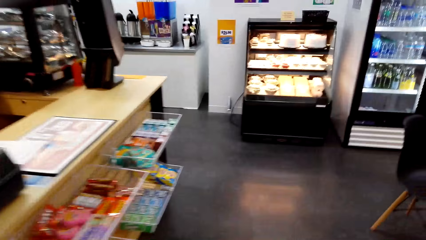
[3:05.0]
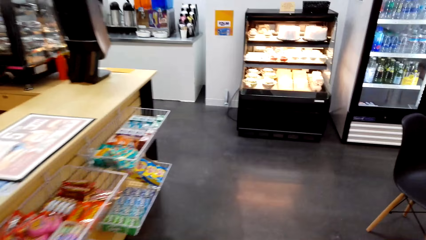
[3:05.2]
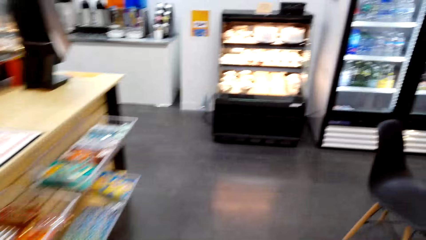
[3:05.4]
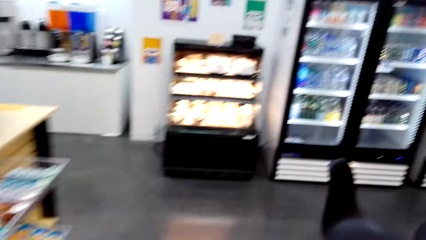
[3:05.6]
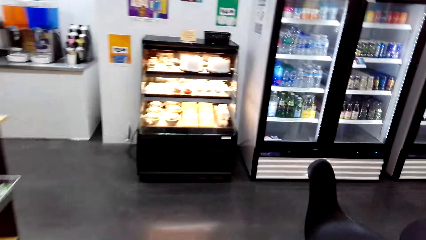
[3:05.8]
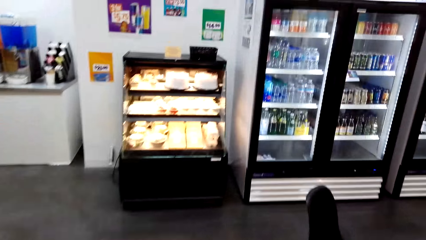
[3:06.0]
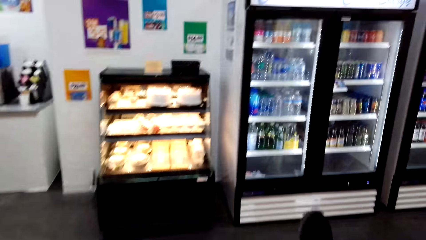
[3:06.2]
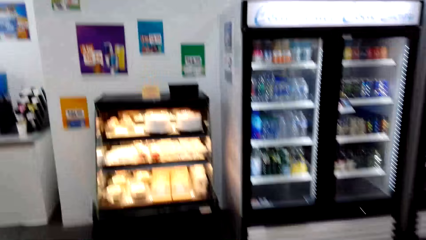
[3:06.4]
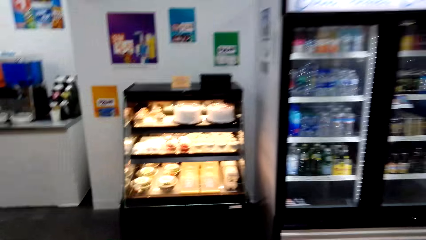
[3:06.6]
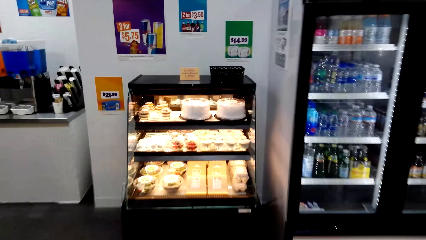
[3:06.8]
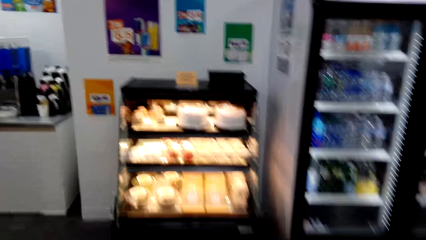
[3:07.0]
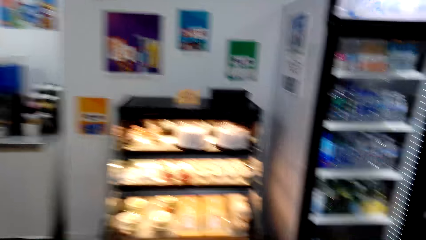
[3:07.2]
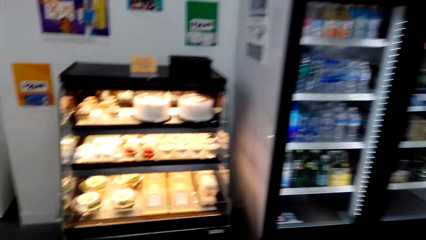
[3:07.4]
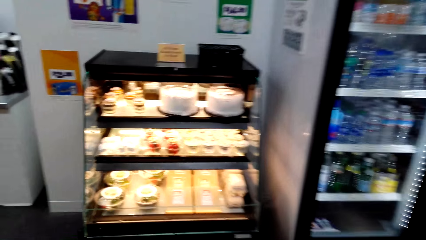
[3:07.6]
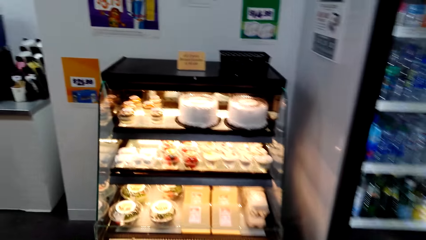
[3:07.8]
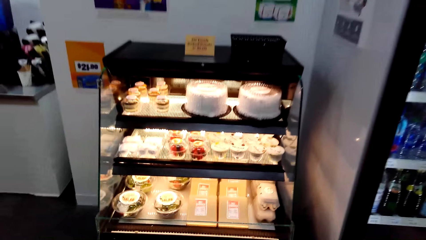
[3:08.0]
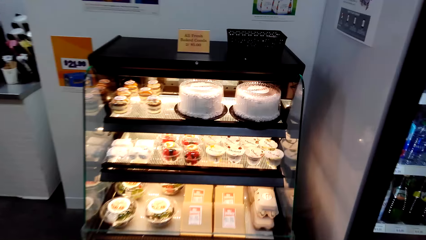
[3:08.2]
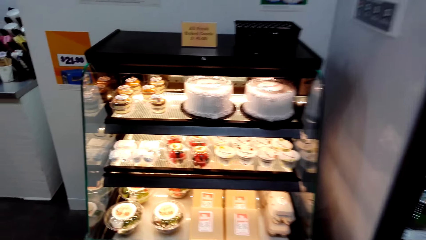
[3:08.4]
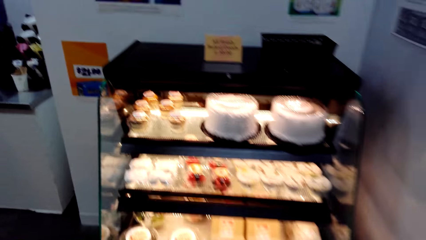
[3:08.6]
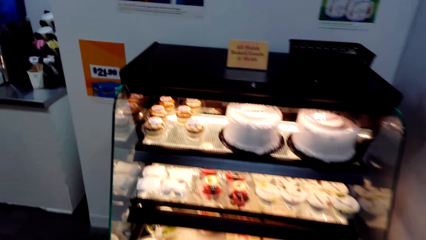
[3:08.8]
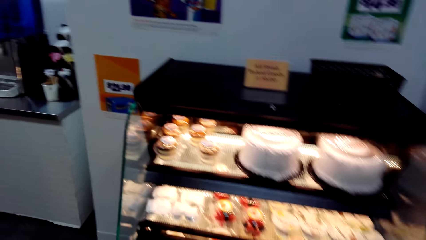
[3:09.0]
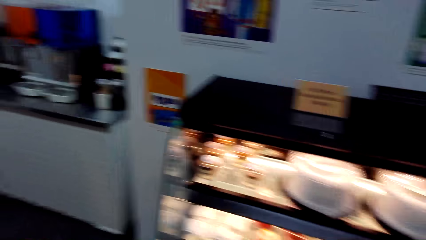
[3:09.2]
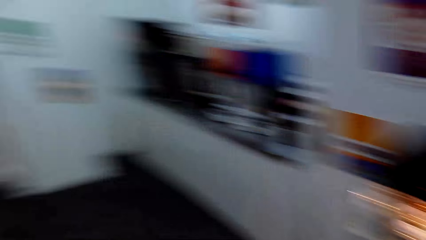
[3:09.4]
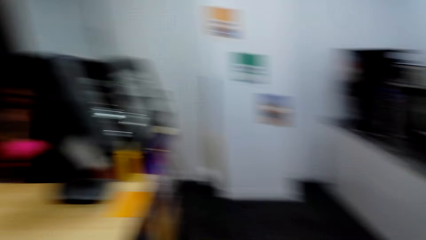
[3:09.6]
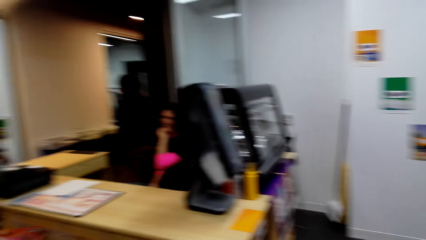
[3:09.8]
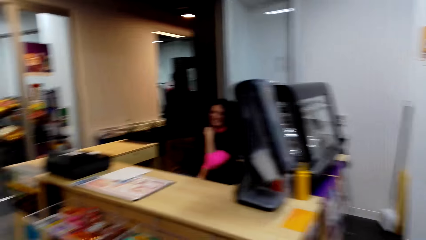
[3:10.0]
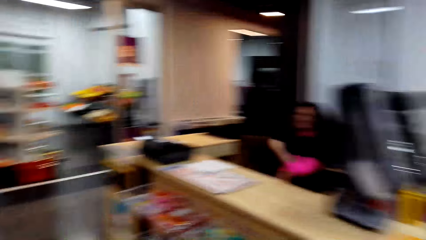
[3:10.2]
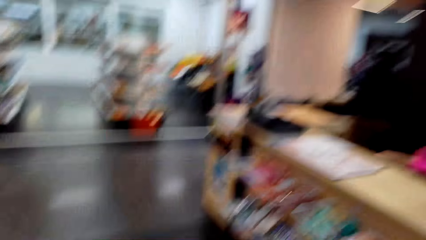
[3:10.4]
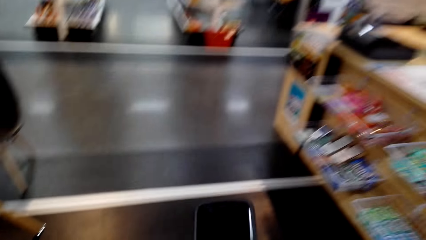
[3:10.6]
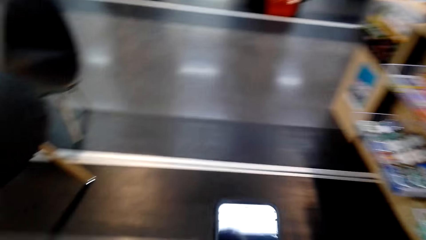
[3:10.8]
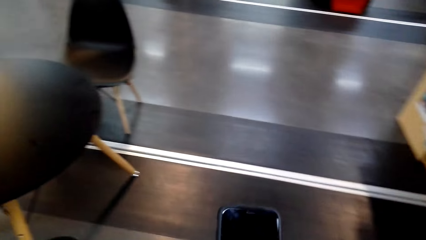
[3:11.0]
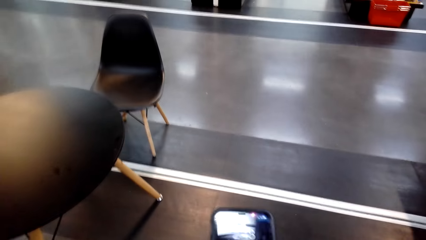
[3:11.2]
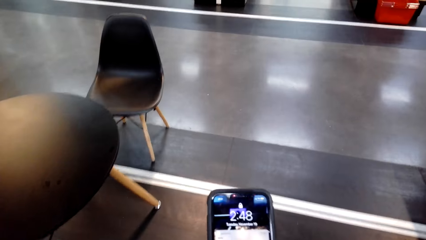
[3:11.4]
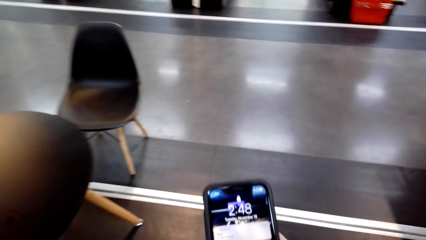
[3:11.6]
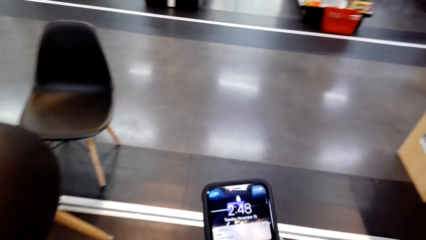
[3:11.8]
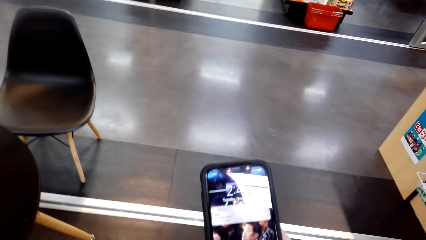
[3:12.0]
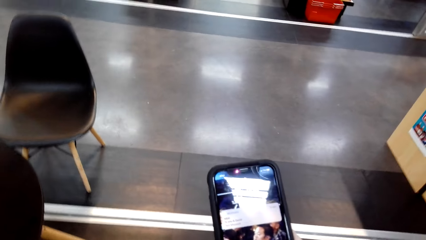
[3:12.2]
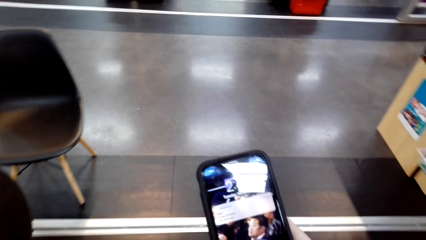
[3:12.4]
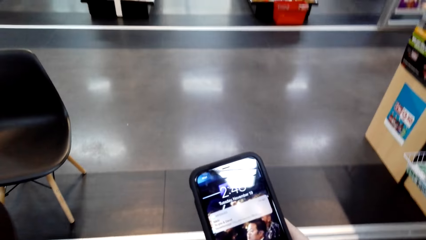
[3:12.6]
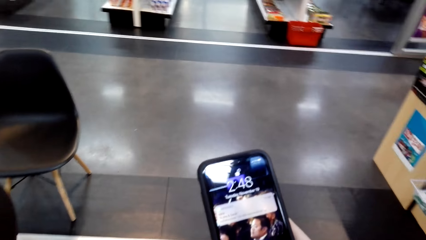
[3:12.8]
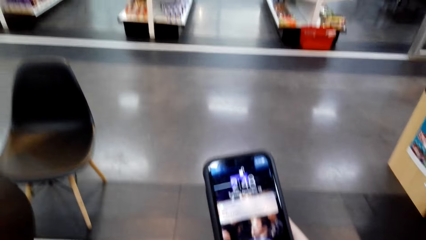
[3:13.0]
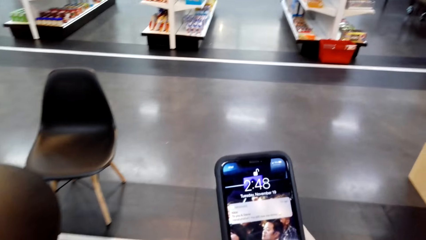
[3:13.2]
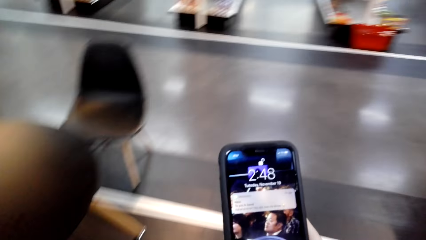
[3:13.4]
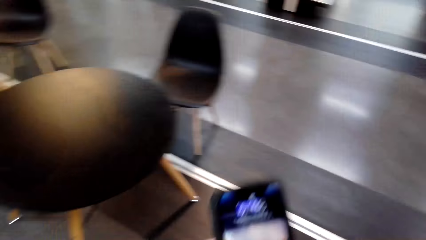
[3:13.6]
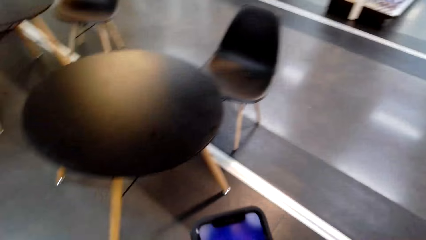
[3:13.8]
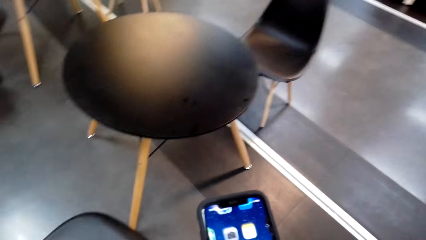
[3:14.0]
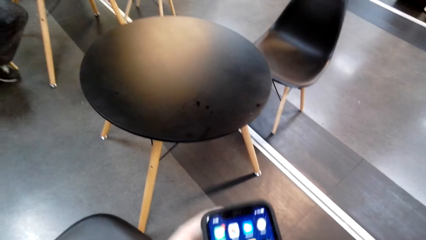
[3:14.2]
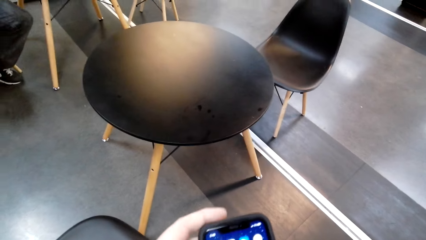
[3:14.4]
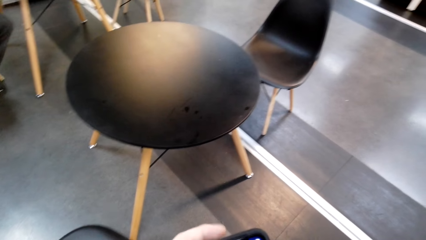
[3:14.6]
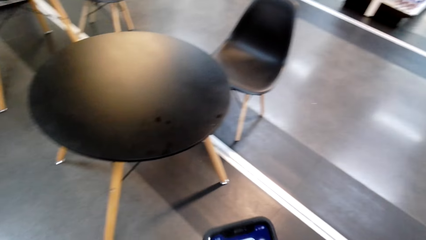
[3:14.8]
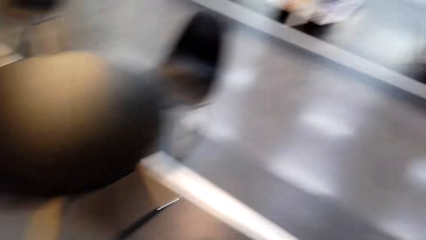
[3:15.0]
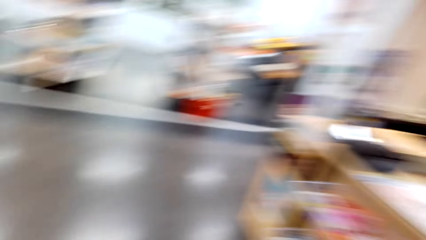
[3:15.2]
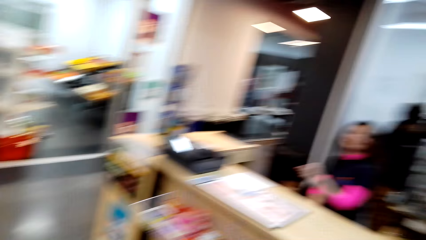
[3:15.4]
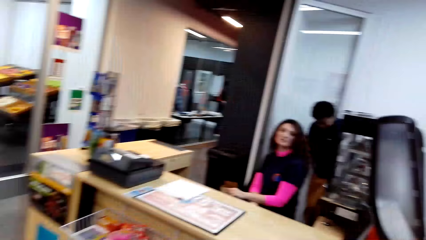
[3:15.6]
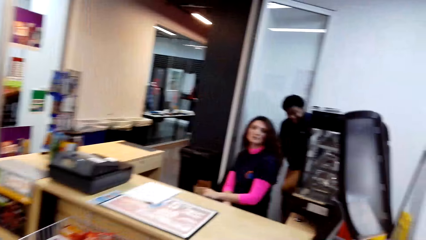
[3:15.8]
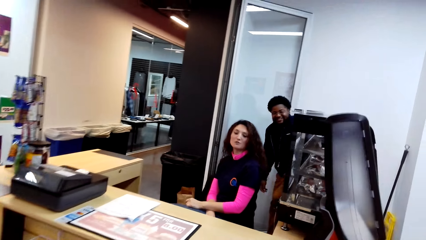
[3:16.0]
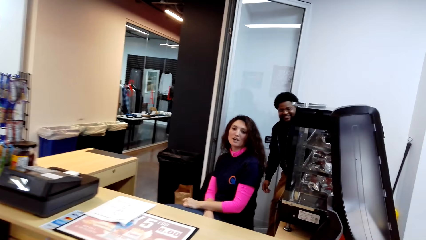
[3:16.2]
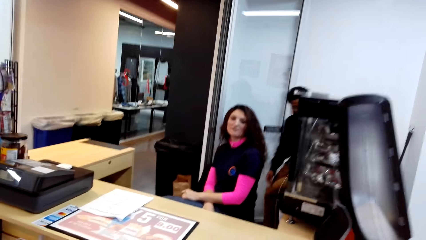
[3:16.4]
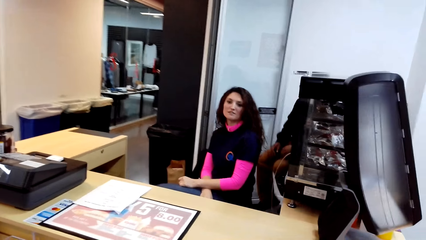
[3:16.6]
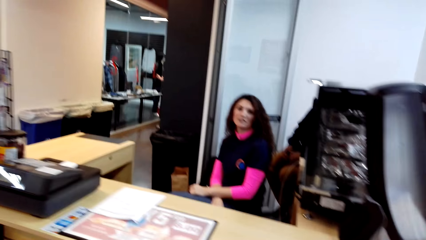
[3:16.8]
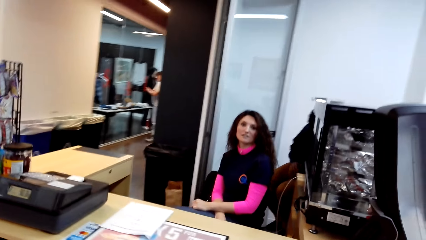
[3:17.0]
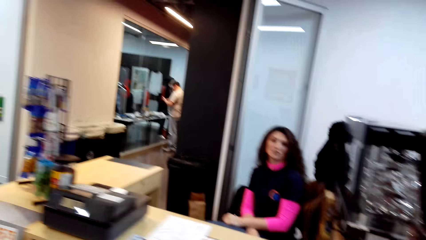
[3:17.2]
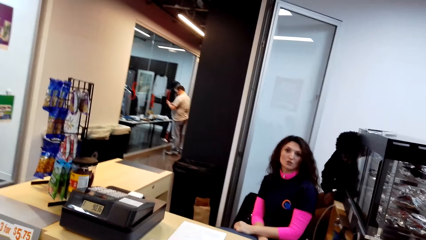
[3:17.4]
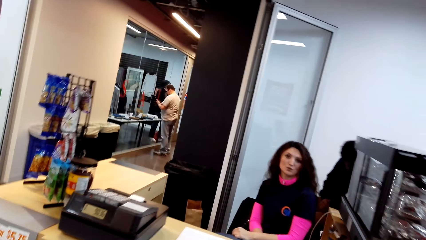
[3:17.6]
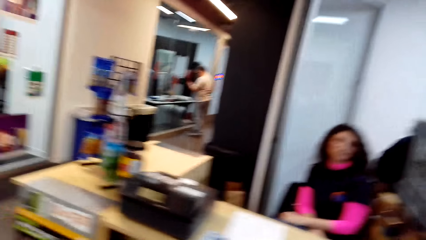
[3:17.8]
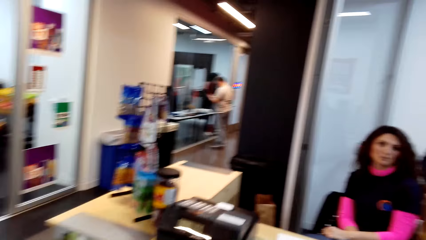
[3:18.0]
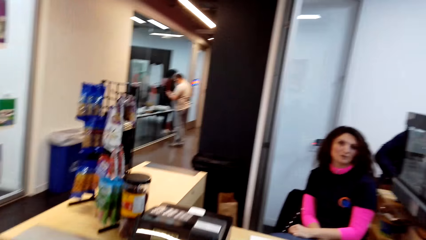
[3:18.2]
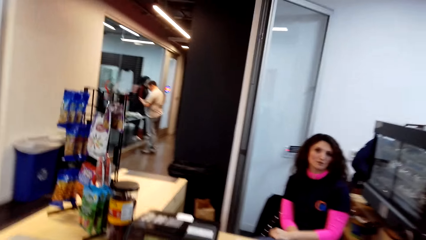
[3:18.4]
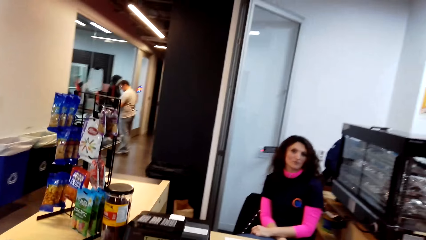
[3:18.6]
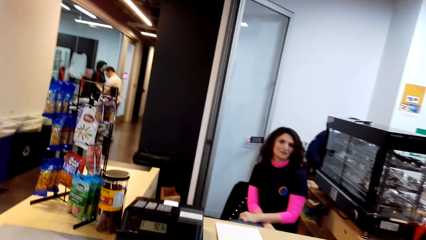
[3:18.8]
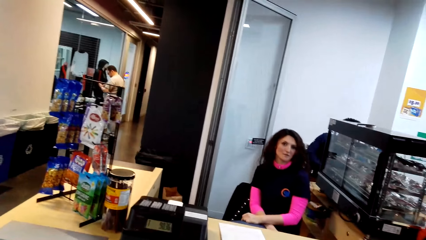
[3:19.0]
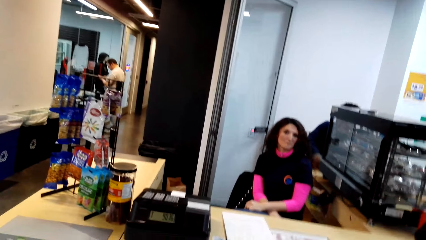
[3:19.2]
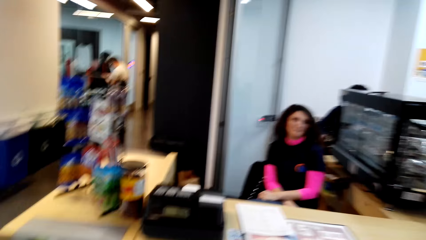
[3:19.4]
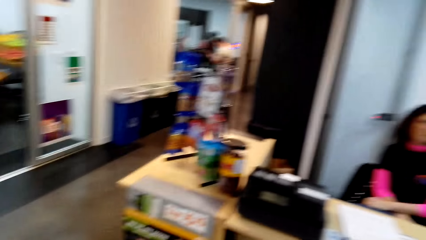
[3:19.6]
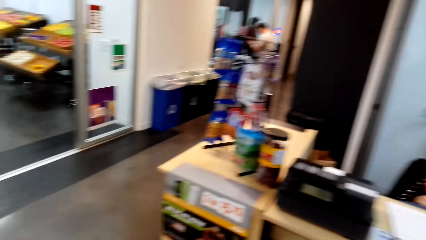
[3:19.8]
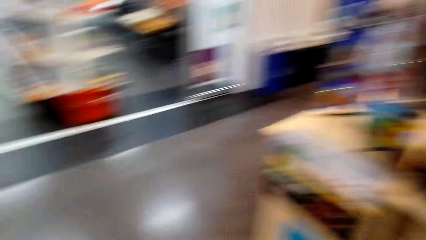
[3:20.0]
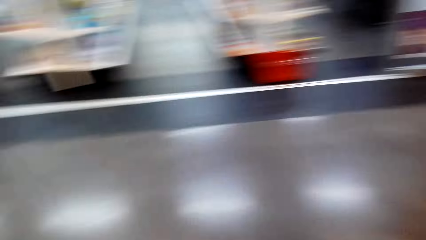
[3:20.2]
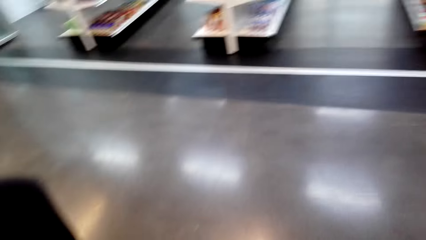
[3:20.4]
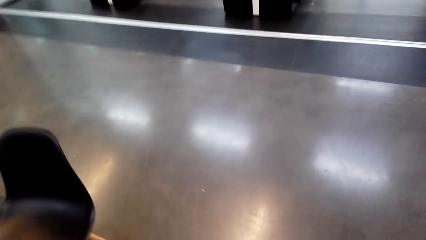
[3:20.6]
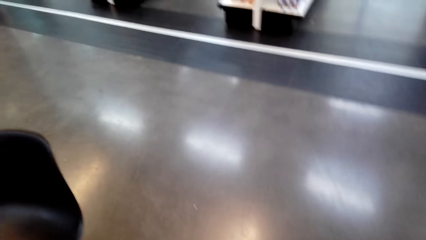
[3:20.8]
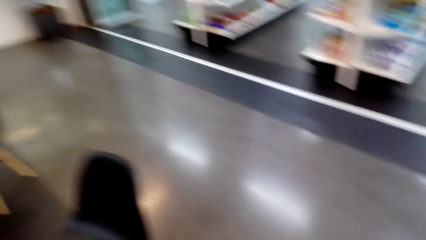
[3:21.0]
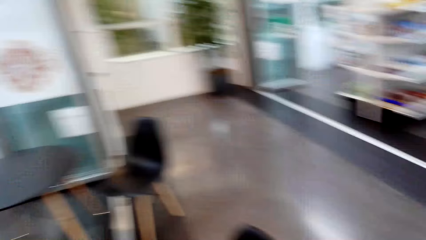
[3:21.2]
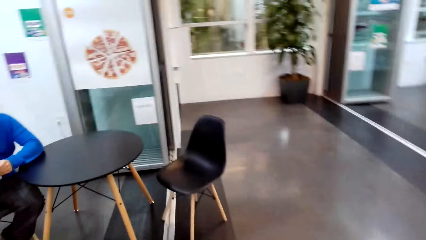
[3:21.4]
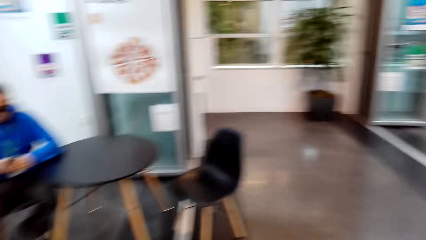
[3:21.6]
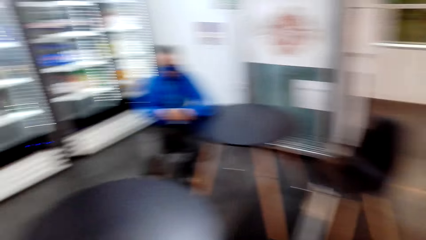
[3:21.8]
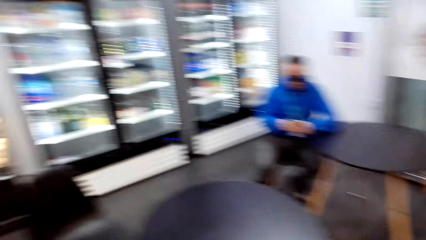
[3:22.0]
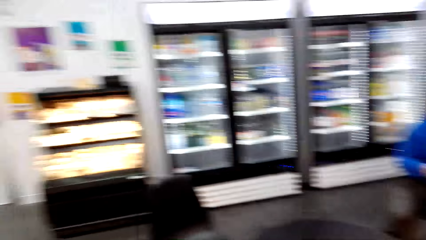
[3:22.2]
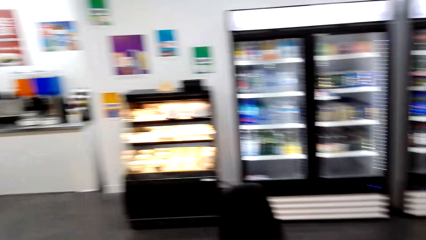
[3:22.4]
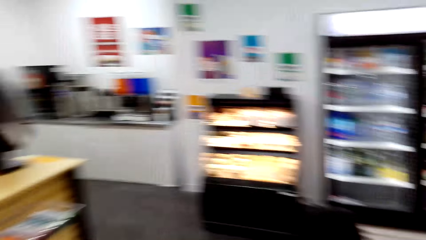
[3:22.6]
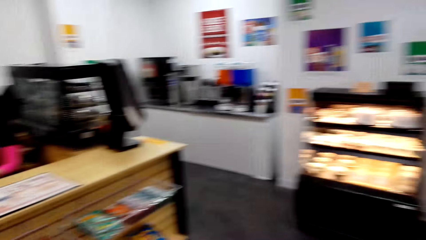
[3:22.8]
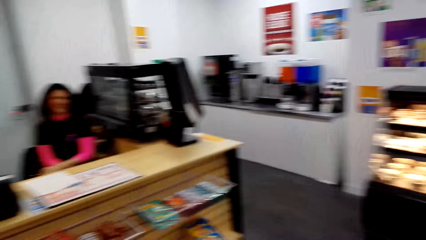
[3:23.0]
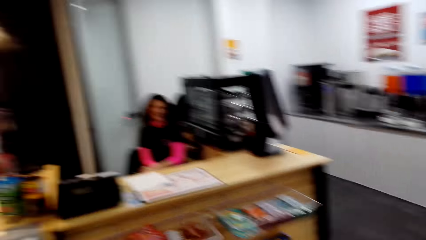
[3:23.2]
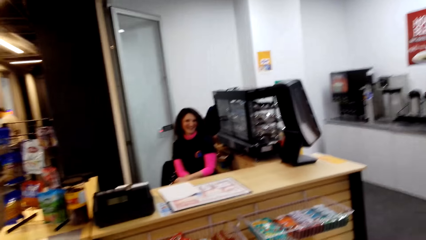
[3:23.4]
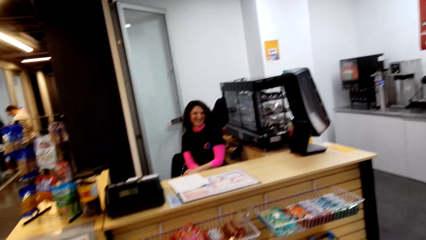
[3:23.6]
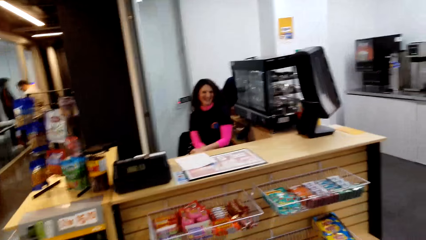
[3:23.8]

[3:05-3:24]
A lady moves her hand away from the face. The camera wearer scrolls through the phone. A man sits down. The camera wearer moves around.
